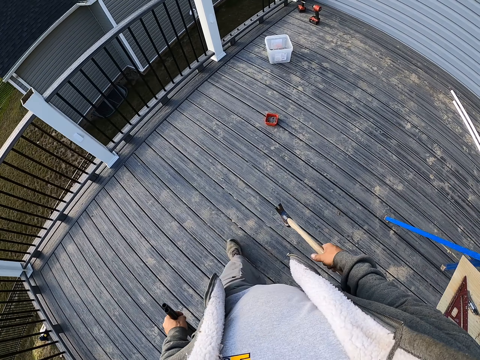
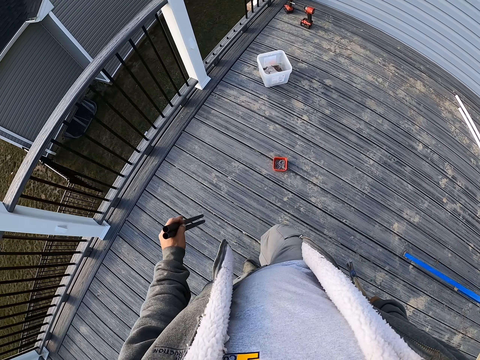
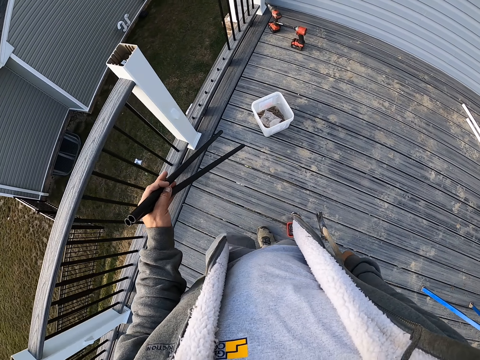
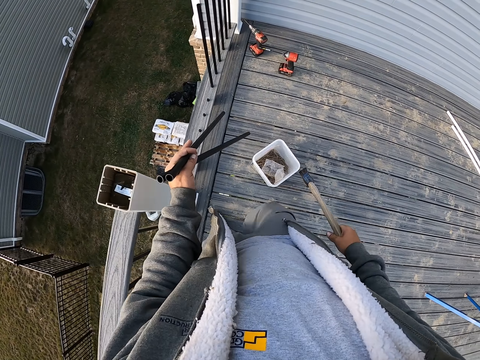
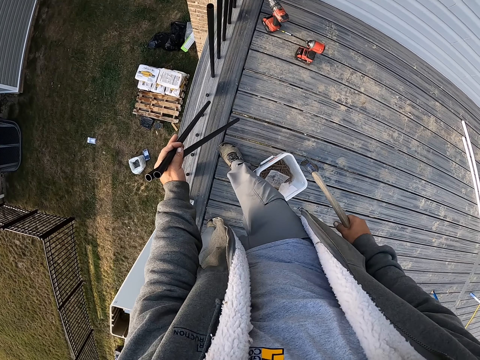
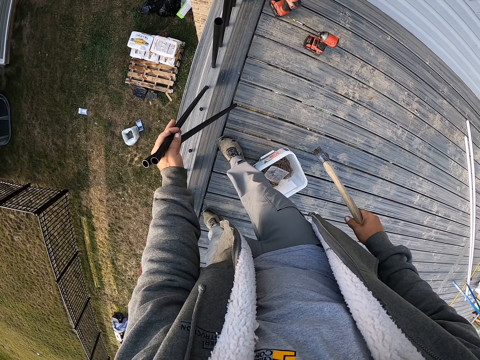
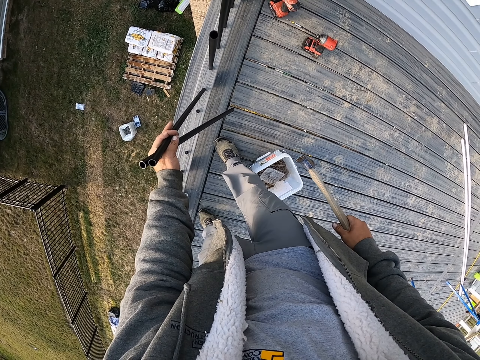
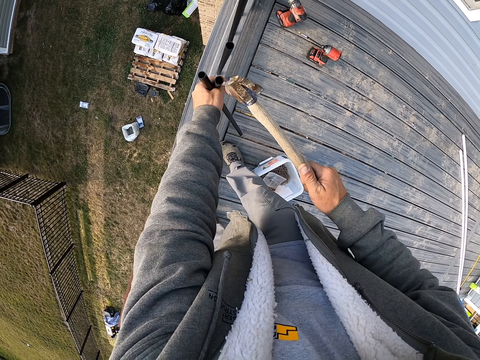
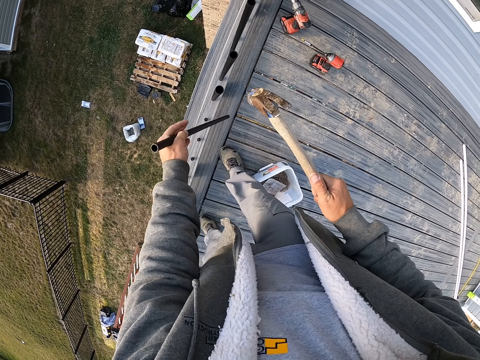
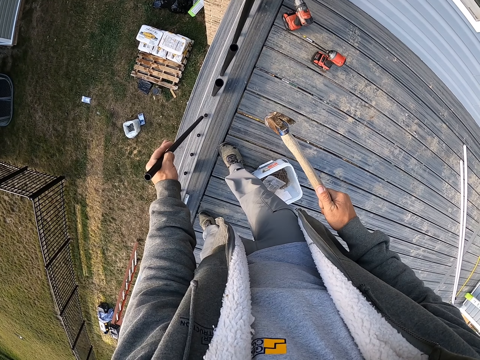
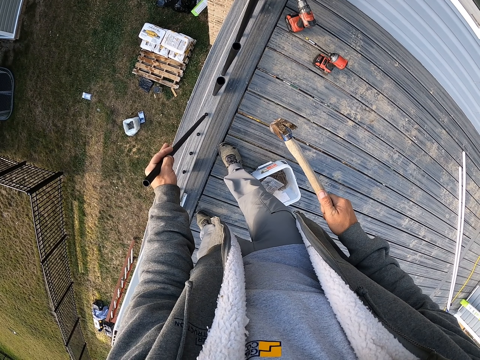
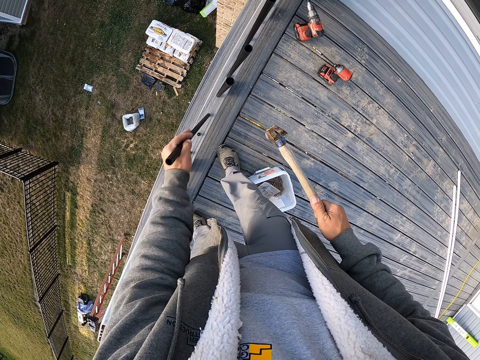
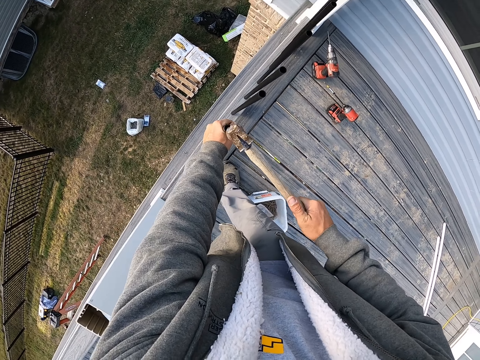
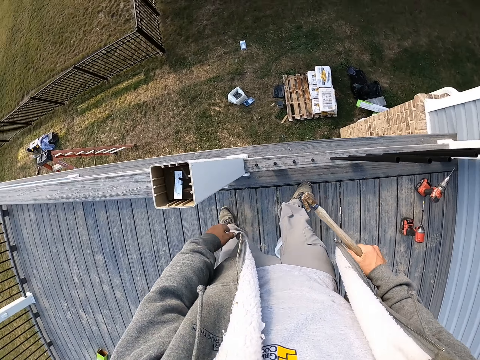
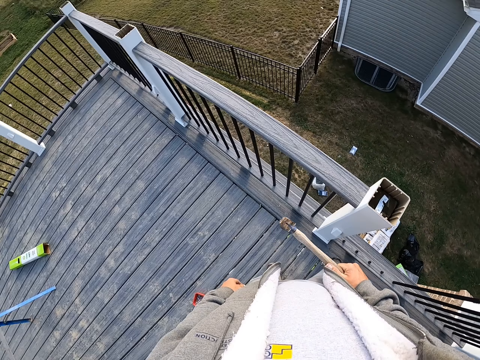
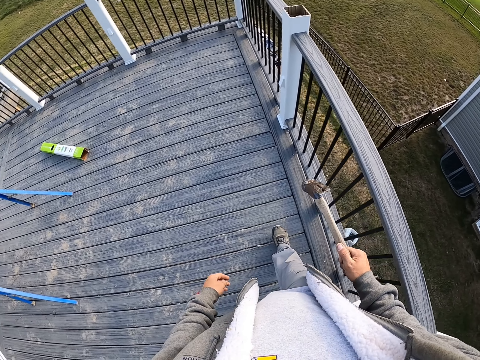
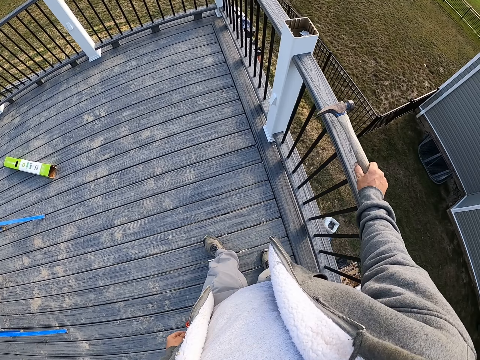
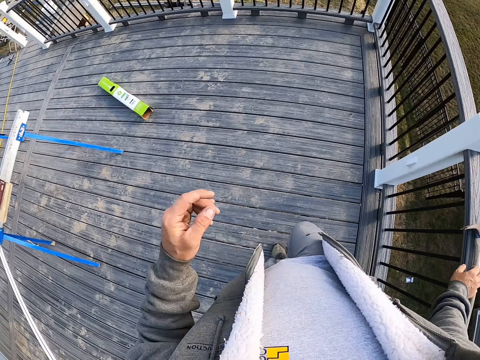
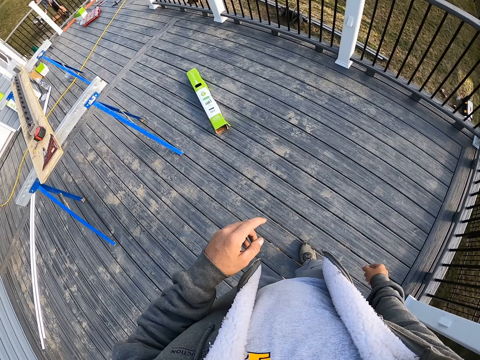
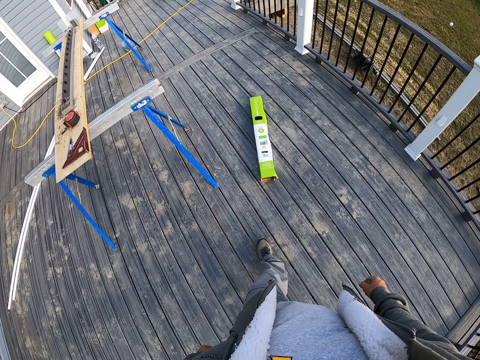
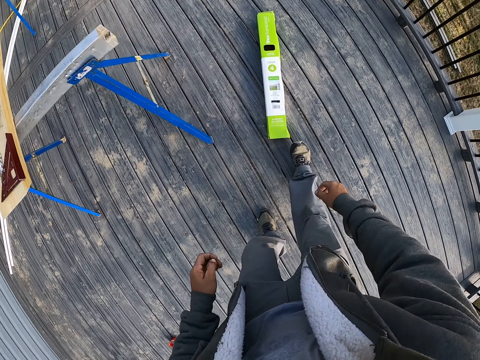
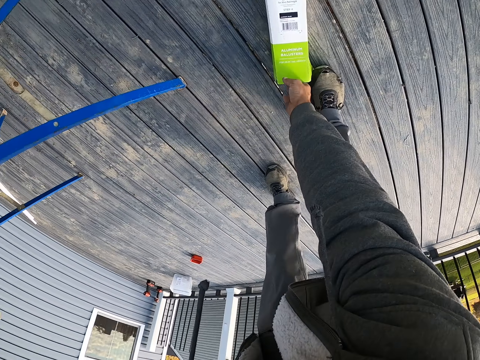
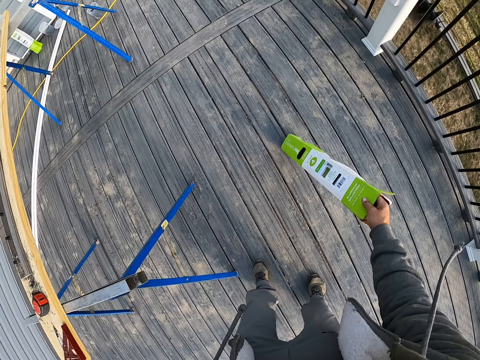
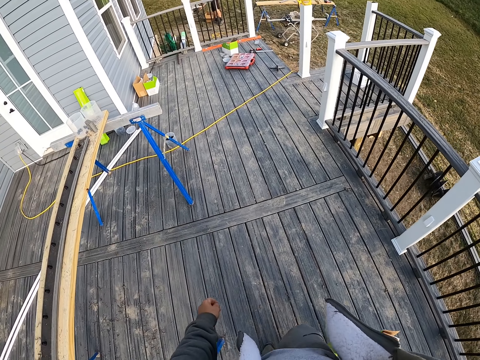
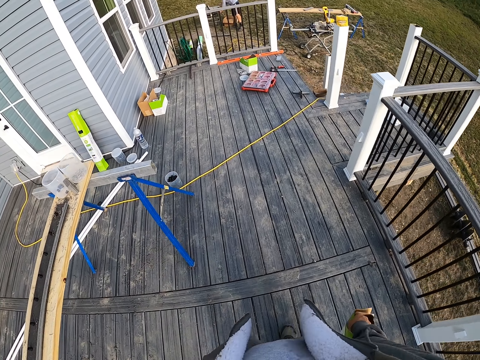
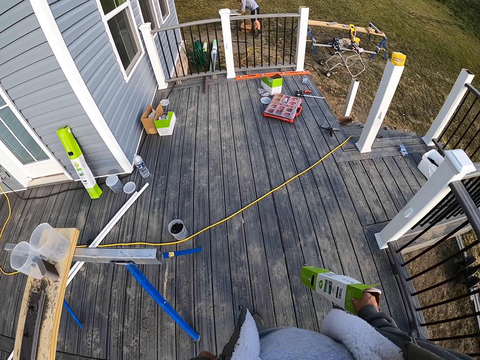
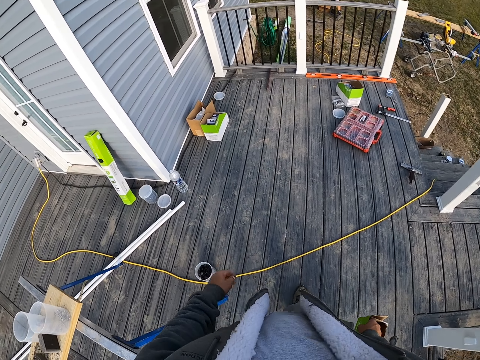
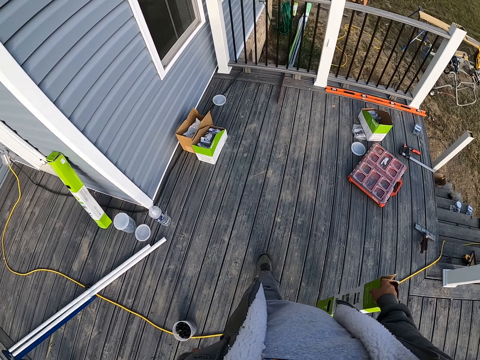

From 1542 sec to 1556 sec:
The camera wearer places the pipes or metal bars on the nuts. They hit the pipes with the hammer. They put the metal bar on the wood. They hit the metal bar using the hammer. They place the hammer on the top rail. They put a hand up, put the hand down, pick the box from the floor, and walk.

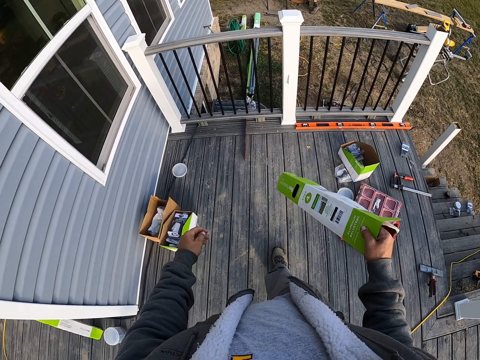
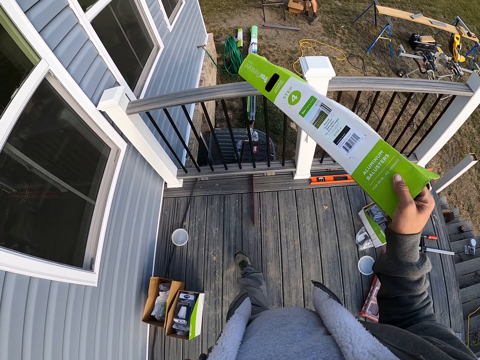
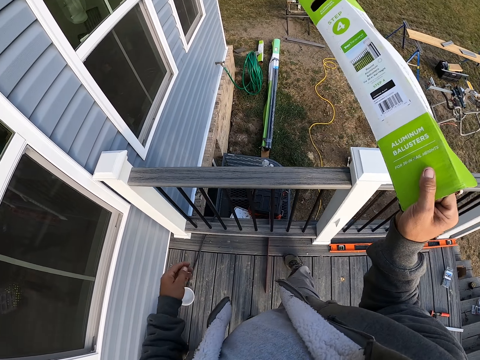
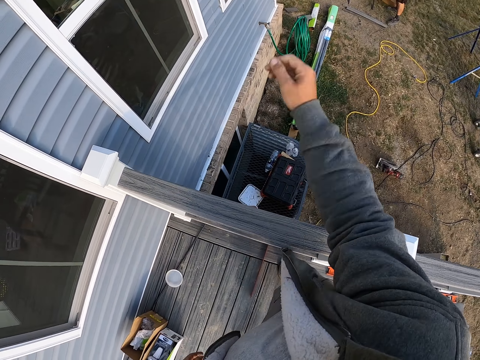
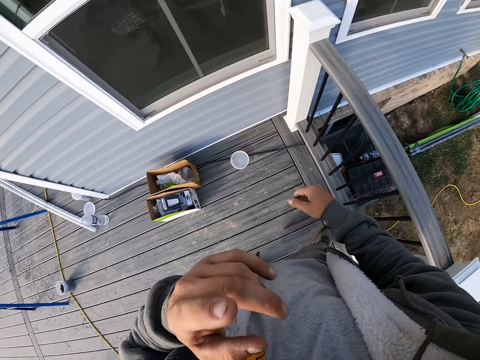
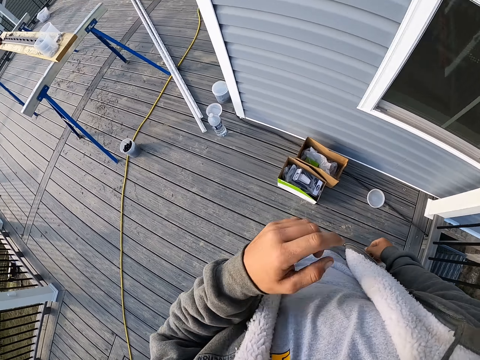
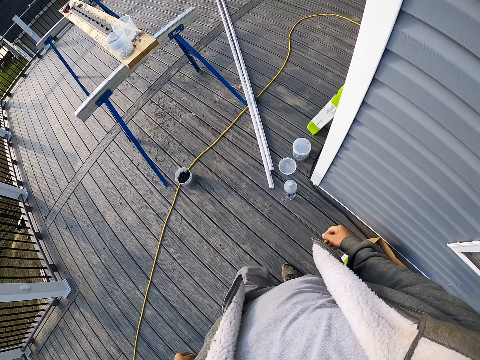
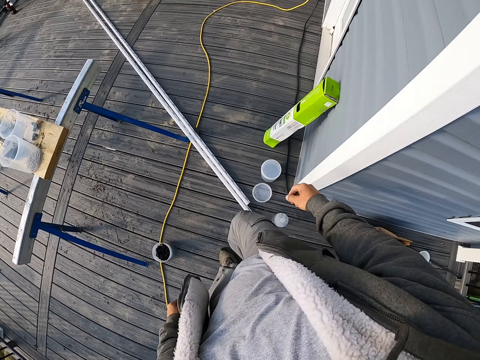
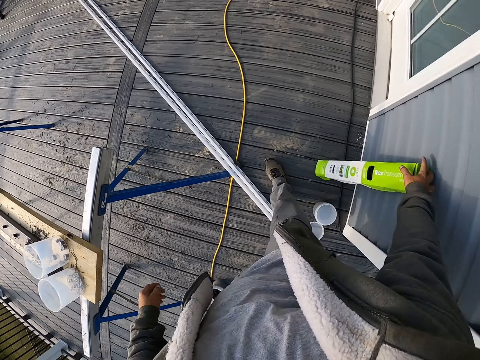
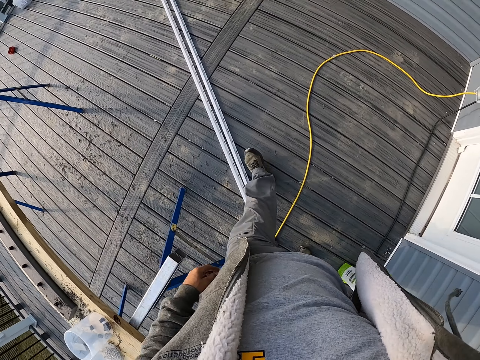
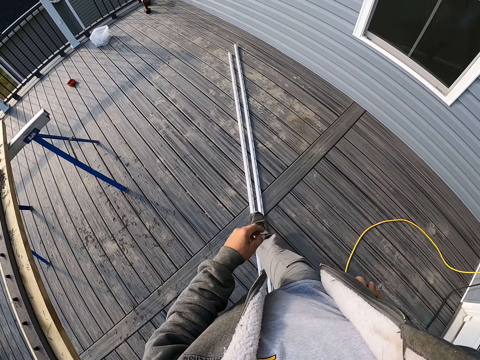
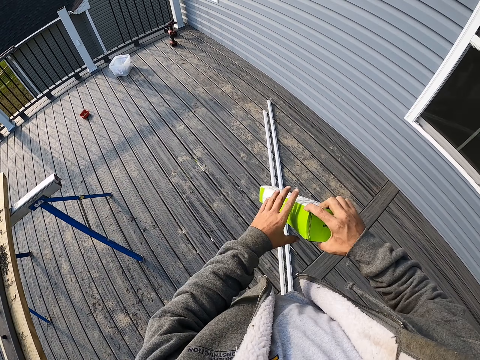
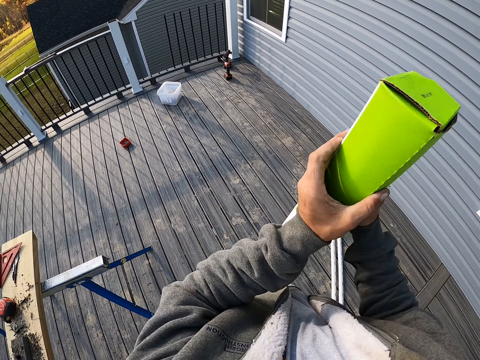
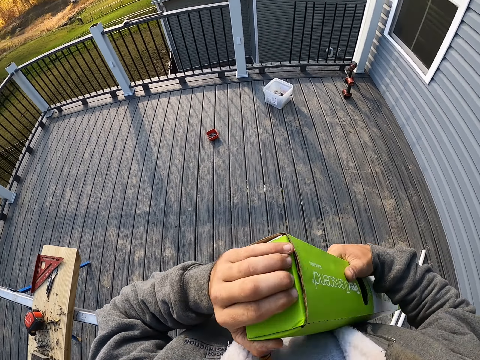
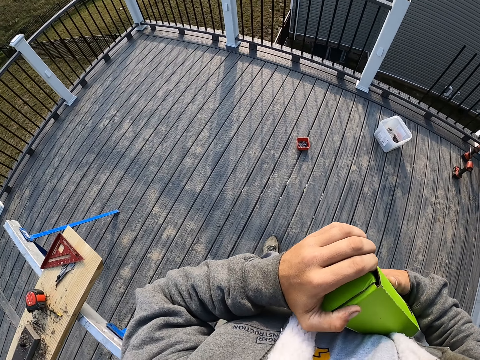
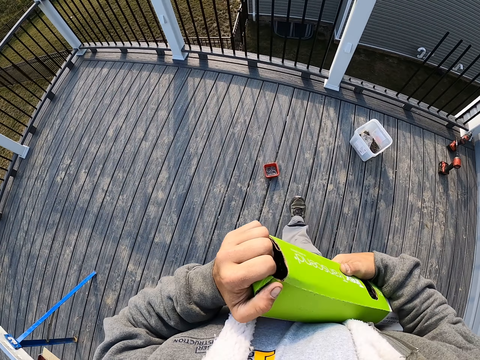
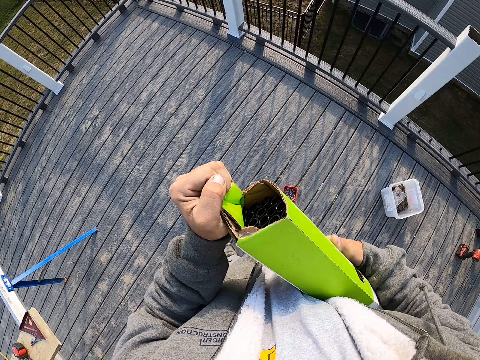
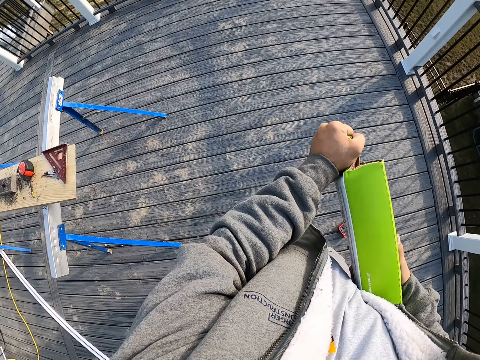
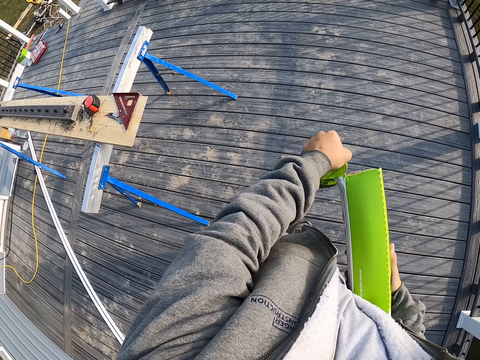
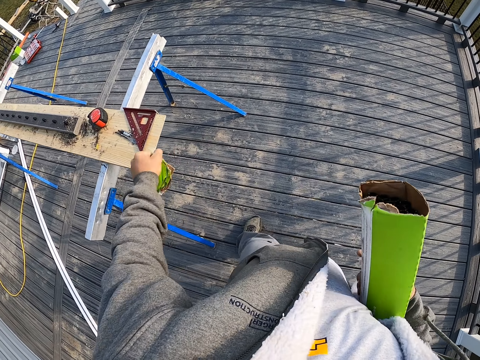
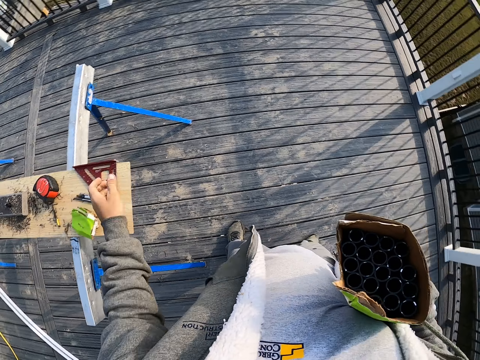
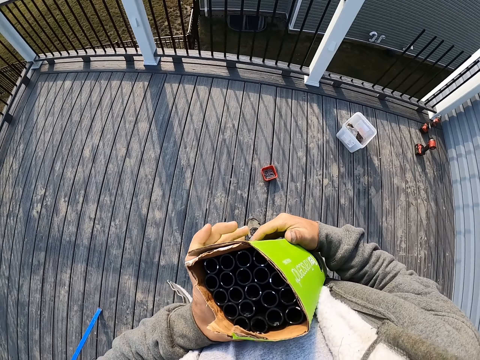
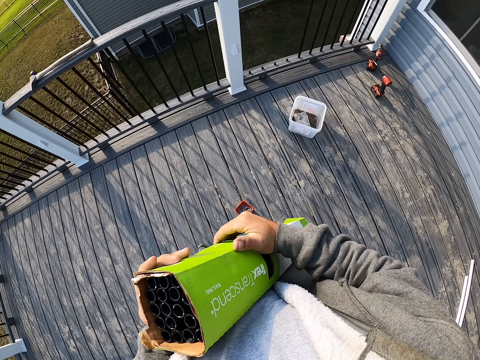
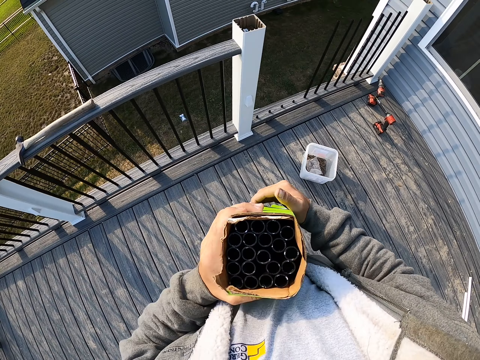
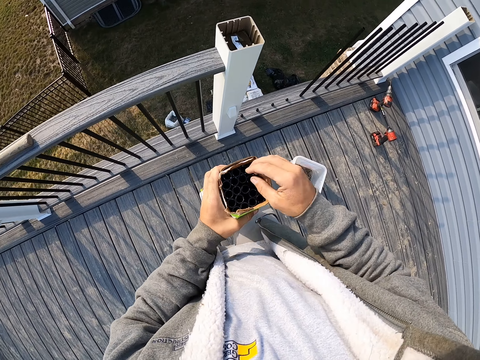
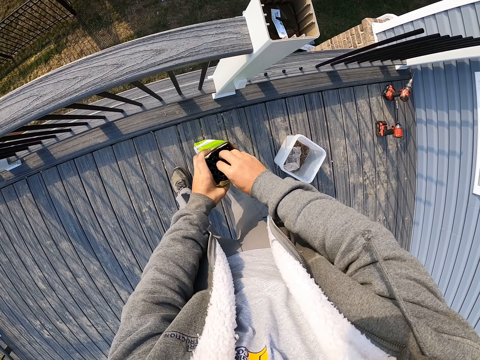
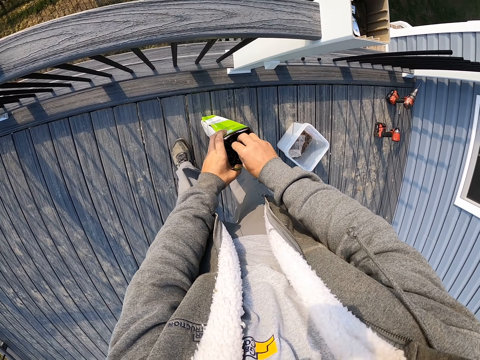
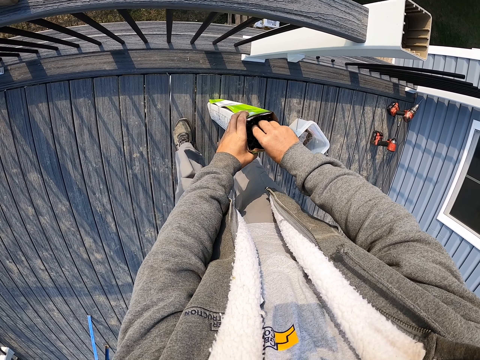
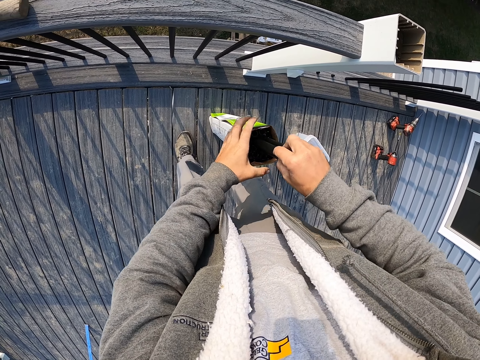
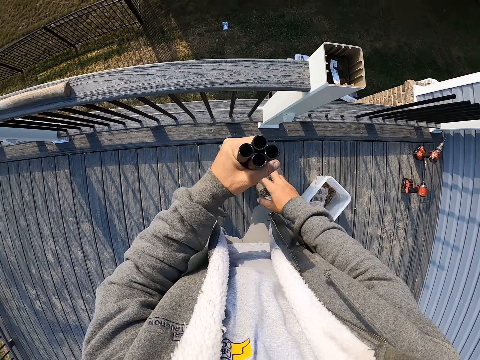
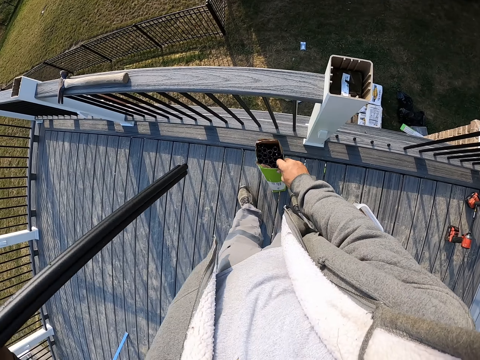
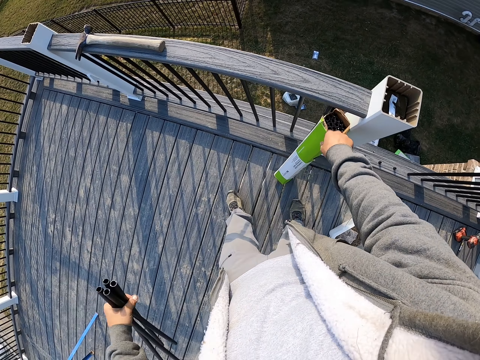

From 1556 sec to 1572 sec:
The camera wearer throws the box on the ground. They put a hand up. They put the hand down. They pick the box of metal bars against the wall. They open the box. They cut a piece of the box. They put the piece of box on the wood. They remove PVC conduit pipes from the box.
